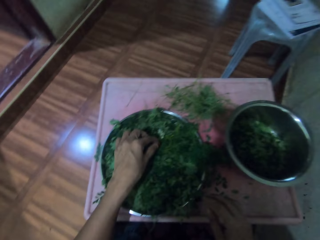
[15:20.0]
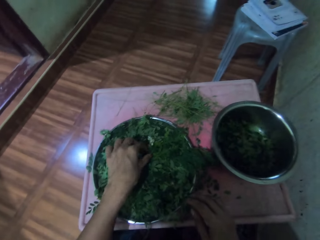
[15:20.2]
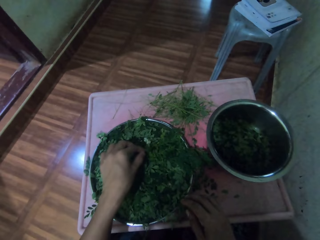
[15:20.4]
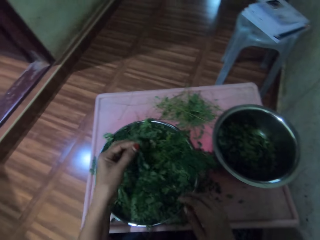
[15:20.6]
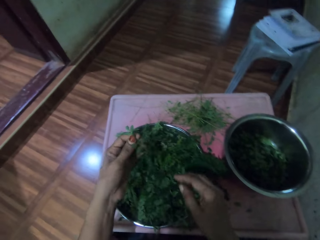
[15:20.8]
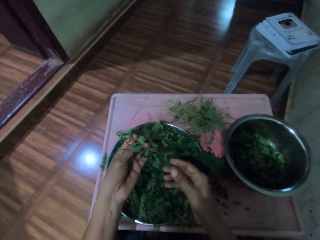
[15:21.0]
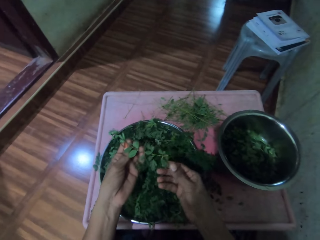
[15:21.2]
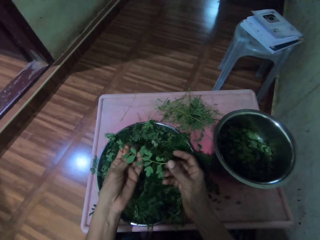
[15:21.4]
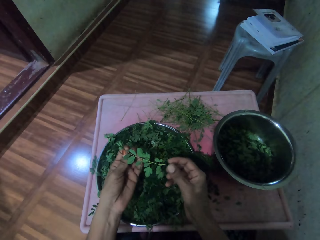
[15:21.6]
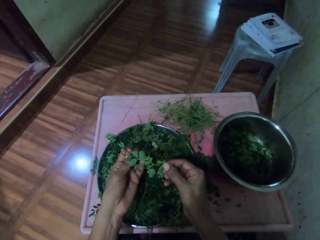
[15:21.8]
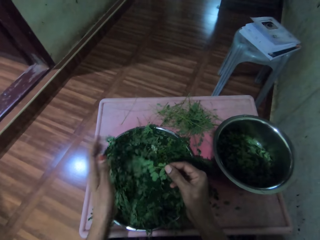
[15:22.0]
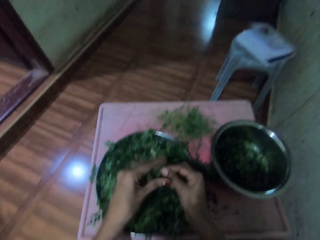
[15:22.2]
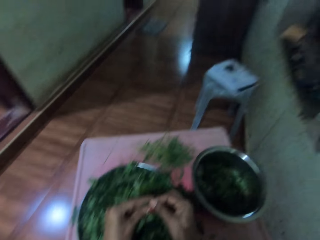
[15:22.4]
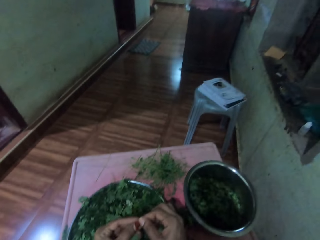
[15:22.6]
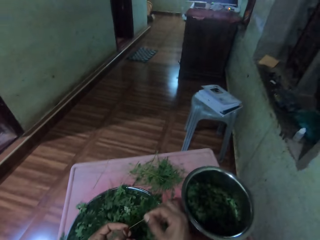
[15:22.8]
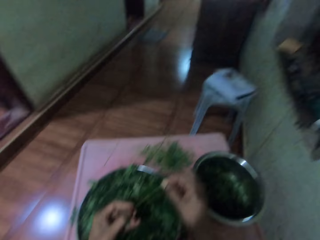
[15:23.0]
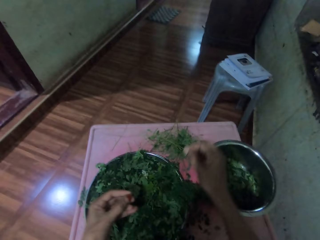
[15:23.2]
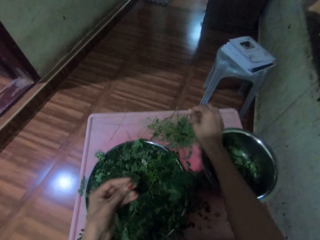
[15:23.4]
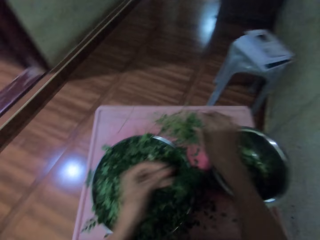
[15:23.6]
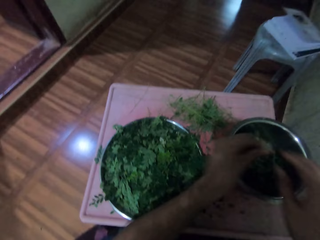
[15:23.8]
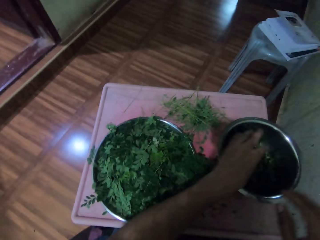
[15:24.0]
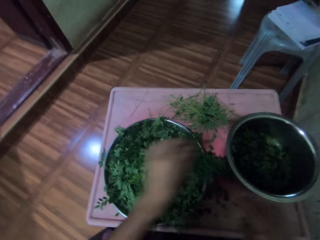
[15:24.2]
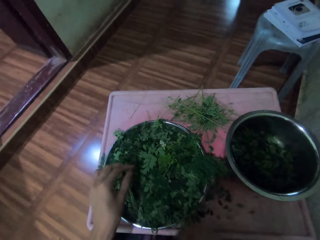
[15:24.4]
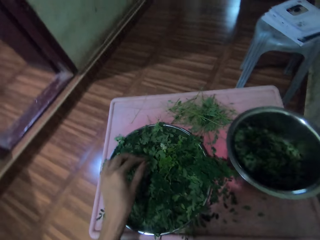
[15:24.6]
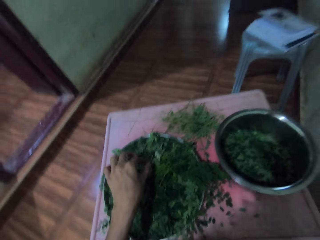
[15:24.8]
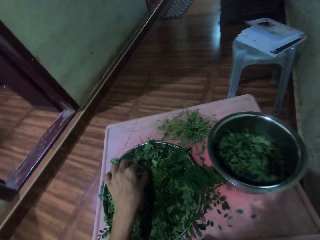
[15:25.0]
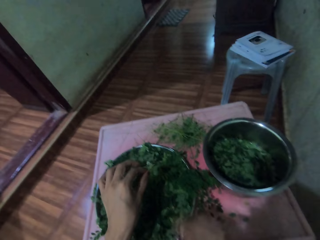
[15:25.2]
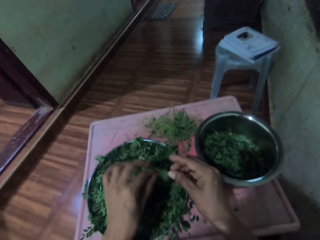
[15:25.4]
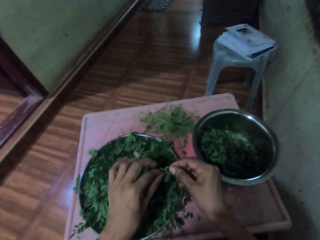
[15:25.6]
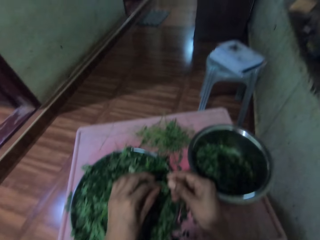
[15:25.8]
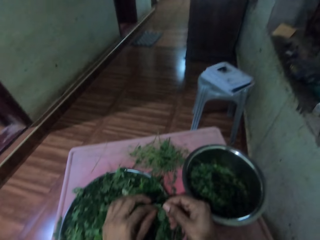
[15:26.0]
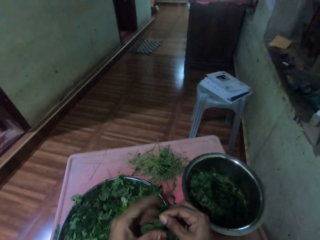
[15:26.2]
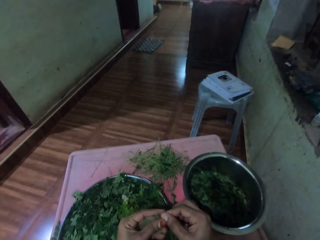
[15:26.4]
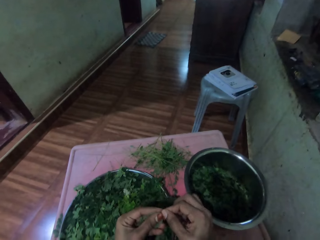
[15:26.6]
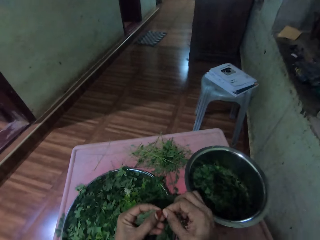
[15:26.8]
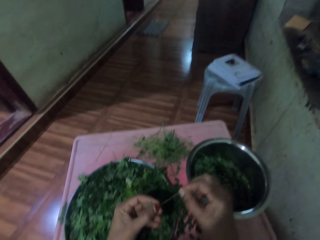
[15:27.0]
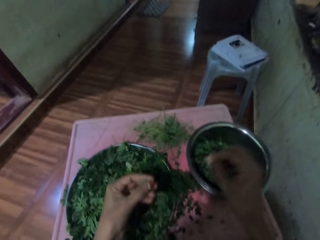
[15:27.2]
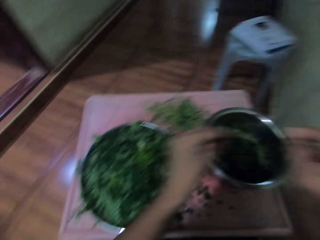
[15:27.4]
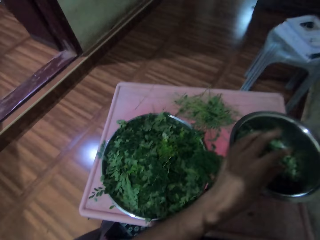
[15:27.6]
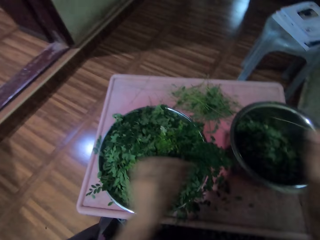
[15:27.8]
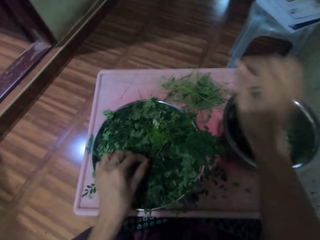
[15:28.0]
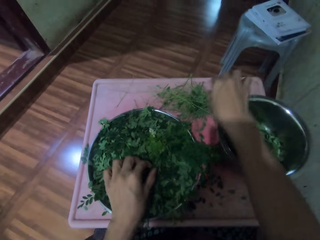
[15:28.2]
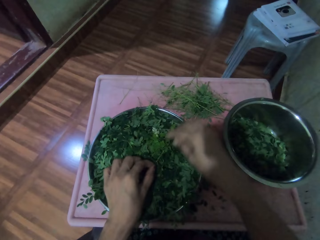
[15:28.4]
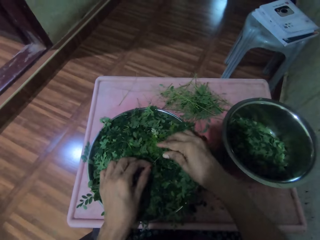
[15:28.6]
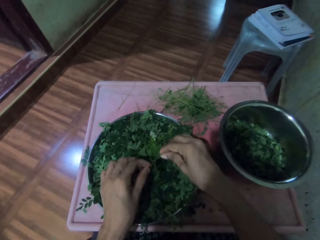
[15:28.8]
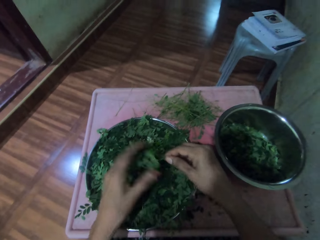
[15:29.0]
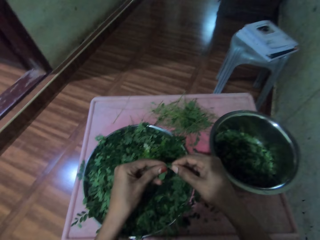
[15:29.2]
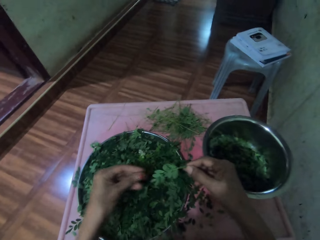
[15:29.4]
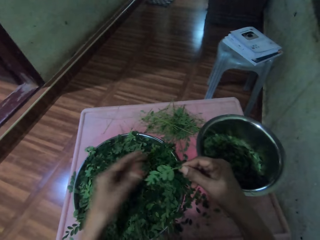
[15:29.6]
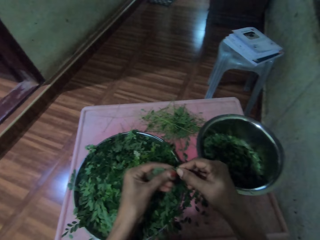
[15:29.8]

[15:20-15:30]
The camera wearer picks up the vegetable stalk from a metal tray. She extracts the vegetable leaves from the stalk. She drops the stalk on the table. She drops the leaves into a metal bowl. She picks up the vegetable stalk from the metal tray. She extracts the vegetable leaves from the stalk. She drops the leaves into the metal bowl. She drops the stalk on the table. She picks up the vegetable stalk from the tray. She slides a twig through her fingers.

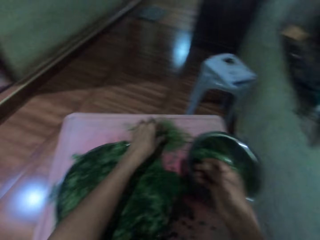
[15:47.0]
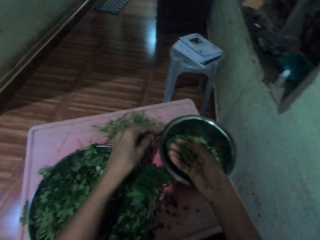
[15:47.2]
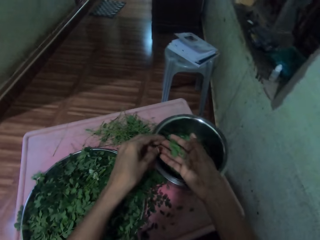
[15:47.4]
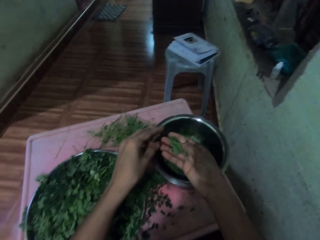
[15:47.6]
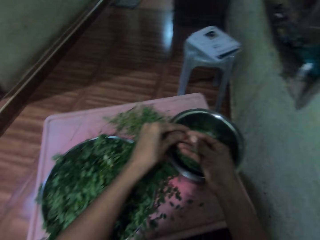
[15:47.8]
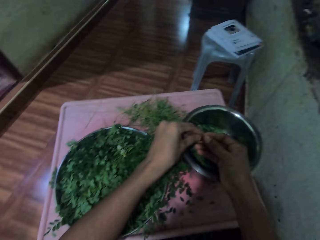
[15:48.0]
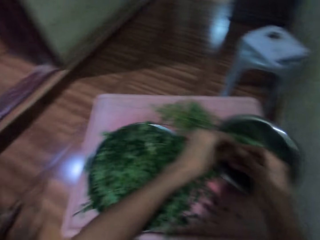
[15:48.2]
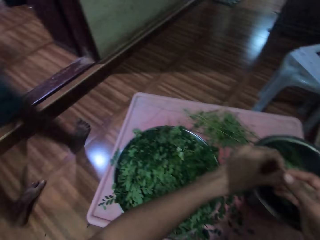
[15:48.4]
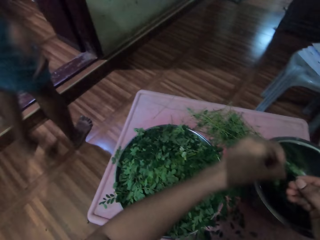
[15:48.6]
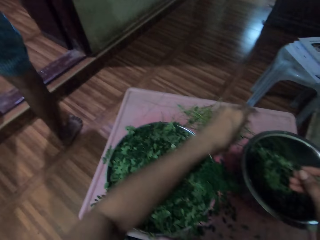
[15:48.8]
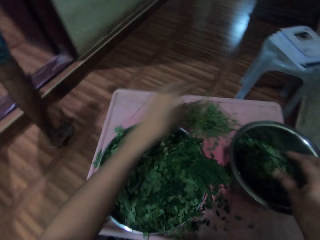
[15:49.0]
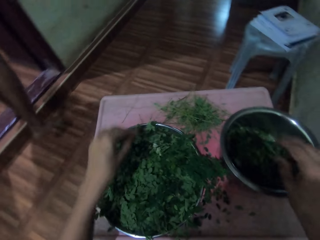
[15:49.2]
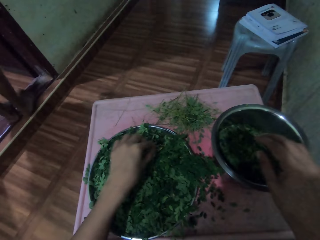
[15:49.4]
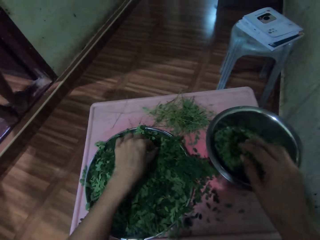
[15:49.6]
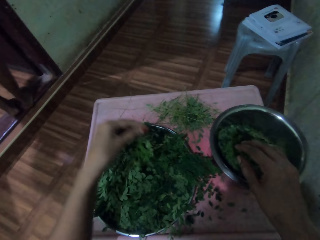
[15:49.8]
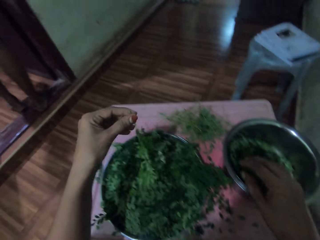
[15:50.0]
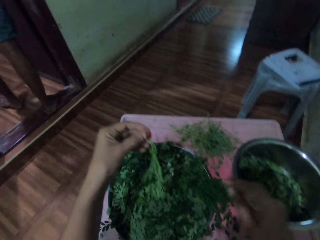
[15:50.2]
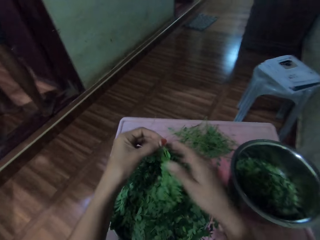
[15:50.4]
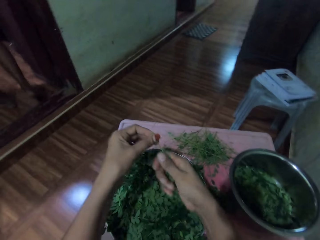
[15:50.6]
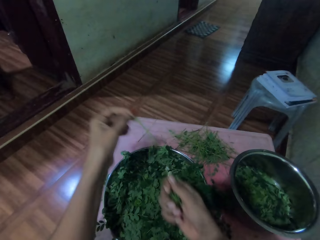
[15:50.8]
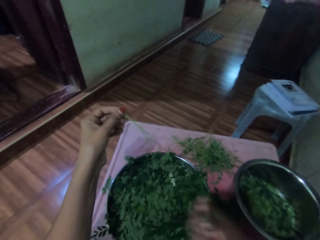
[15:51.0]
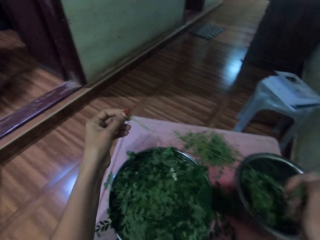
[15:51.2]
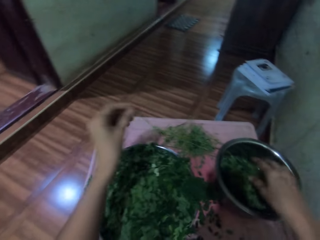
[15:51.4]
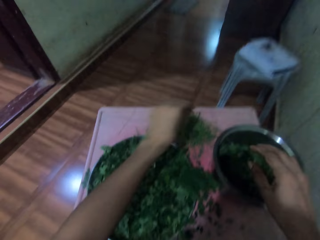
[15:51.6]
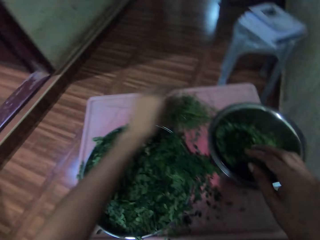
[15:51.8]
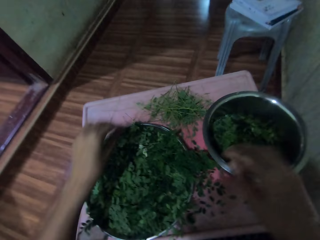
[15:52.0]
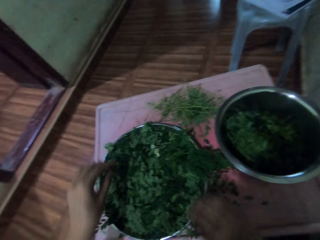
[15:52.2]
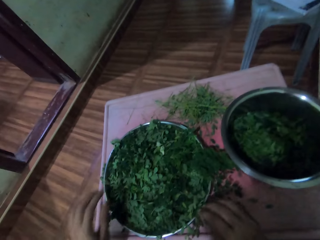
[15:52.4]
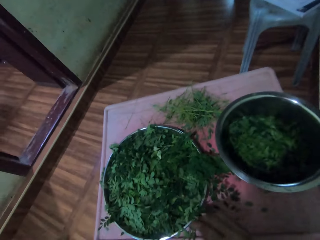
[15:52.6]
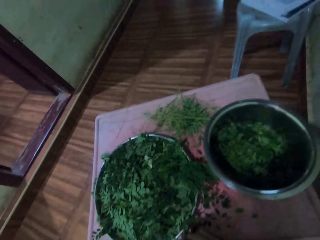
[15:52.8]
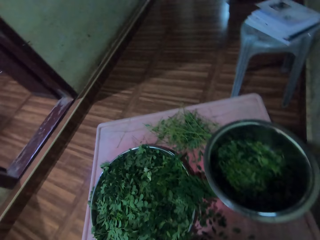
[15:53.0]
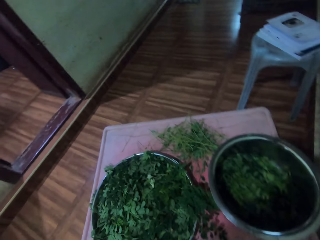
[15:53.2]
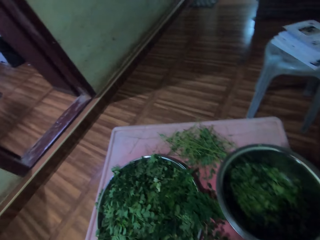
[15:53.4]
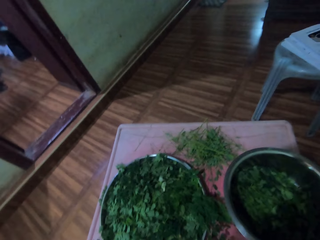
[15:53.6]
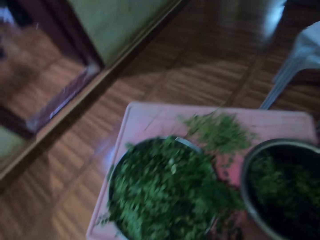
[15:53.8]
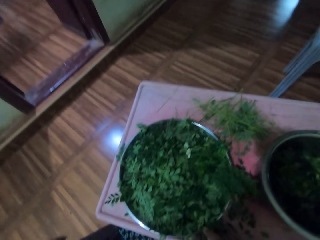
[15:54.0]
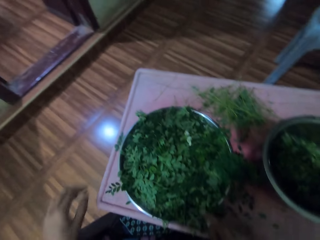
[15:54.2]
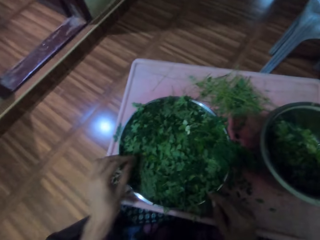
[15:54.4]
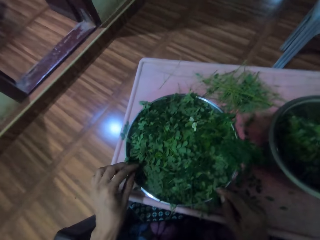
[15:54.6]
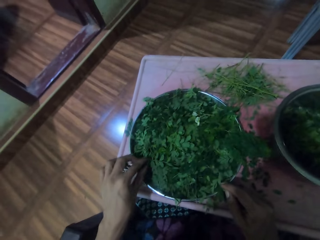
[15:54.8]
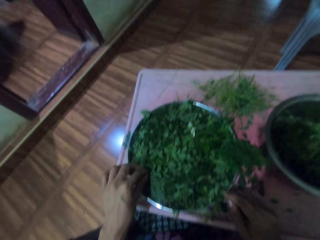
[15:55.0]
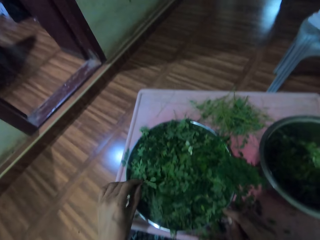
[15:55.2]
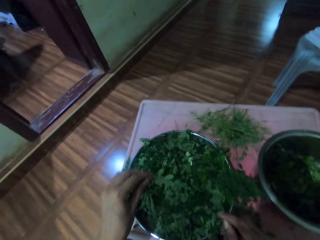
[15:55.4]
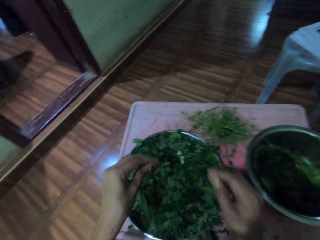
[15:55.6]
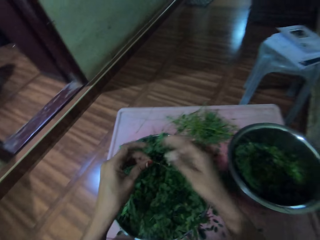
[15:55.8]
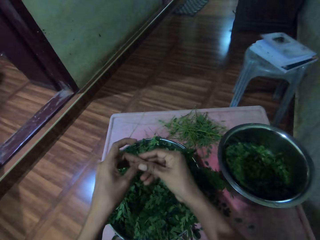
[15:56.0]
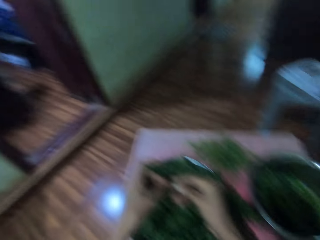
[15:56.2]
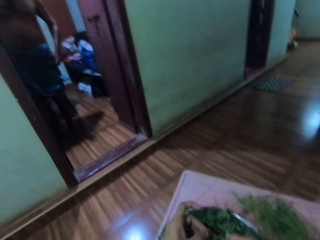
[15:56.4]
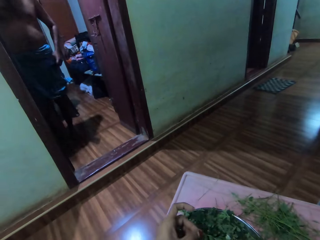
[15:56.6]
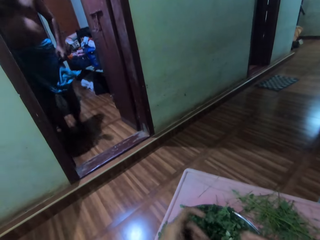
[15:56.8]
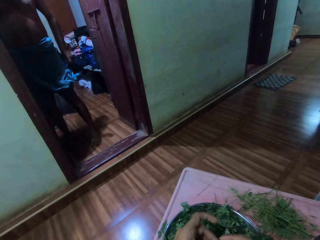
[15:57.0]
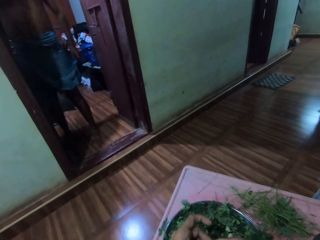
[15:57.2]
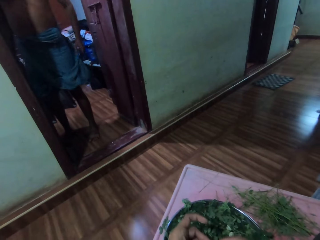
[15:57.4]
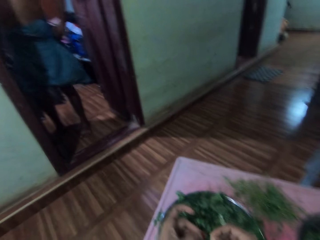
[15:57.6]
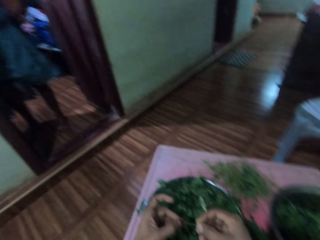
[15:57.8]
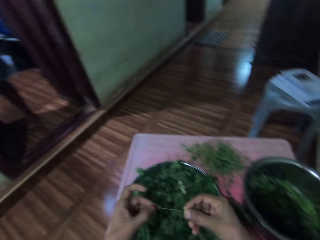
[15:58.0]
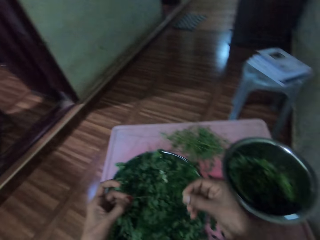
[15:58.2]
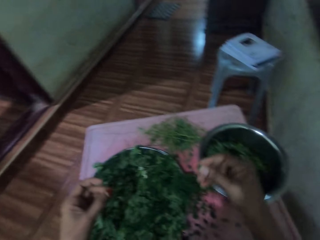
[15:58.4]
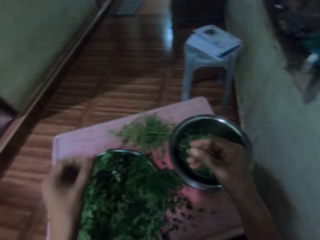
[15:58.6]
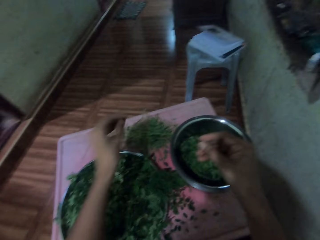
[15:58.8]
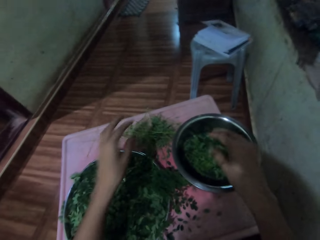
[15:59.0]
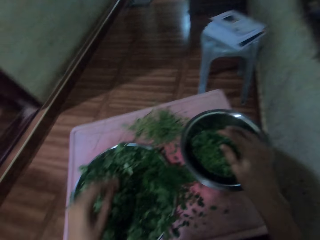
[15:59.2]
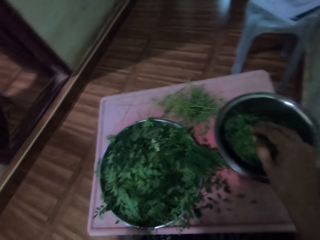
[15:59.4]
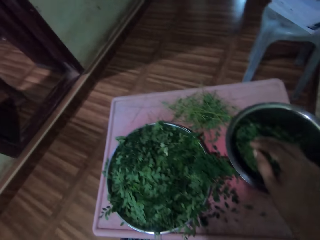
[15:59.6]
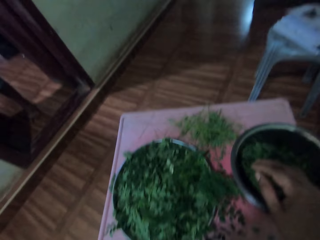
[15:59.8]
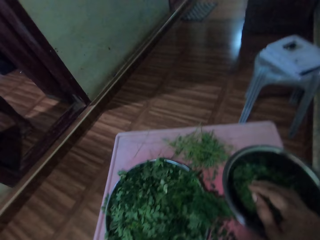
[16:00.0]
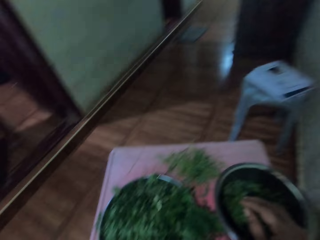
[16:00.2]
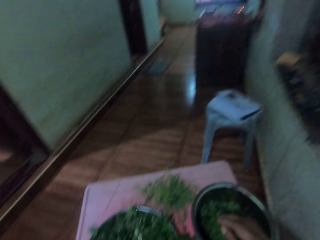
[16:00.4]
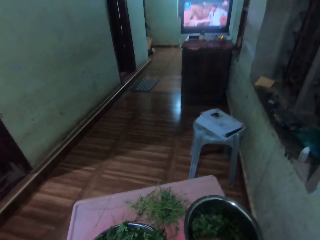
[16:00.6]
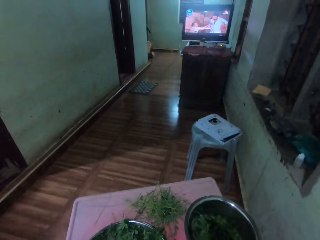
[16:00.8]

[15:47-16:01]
The camera wearer drops a twig onto a table. They cut the vegetables with a hand. They pluck leaves from the twig. They drop the leaves into a metal bowl. They pick up the vegetable stalk from the tray. They extract the vegetable leaves from the stalk. They drop the leaves into the metal bowl. They drop the stalk on the table. They pick up the vegetable stalk from the metal tray. They drop the stalk on the table. They throw the twig onto the table. They drop the leaves into the metal bowl.
